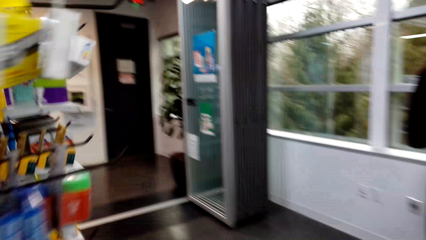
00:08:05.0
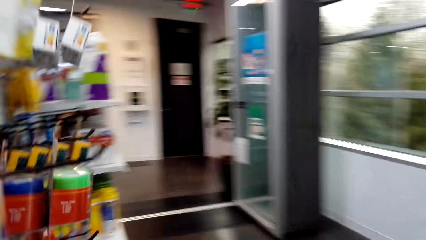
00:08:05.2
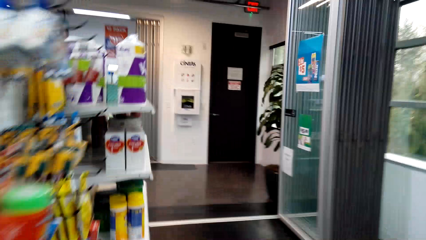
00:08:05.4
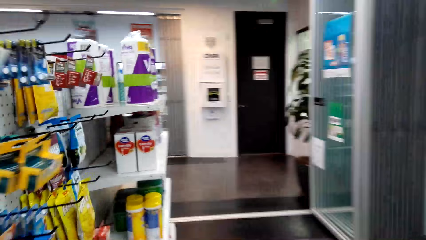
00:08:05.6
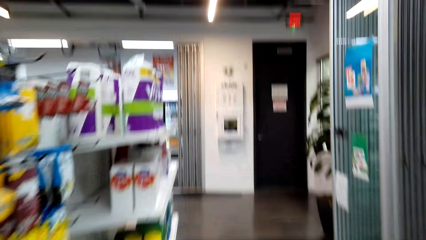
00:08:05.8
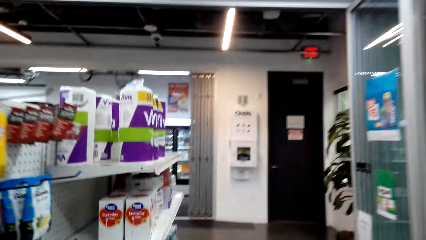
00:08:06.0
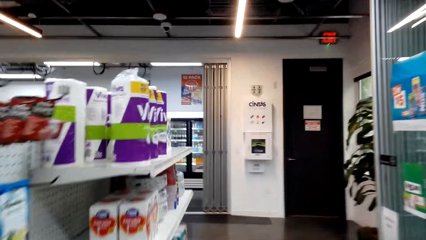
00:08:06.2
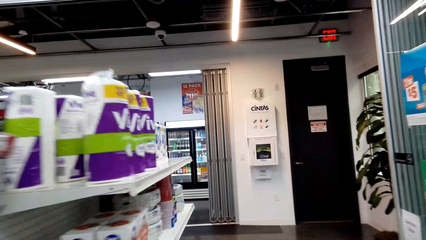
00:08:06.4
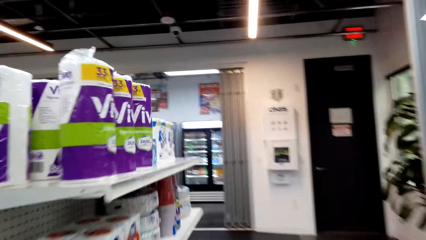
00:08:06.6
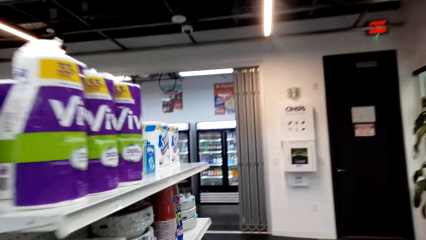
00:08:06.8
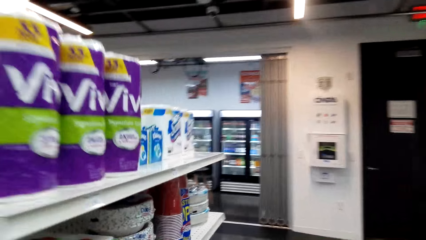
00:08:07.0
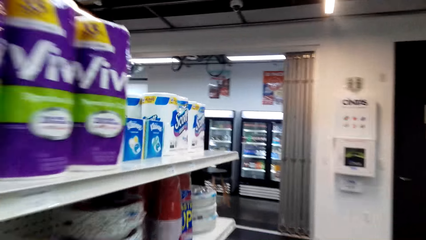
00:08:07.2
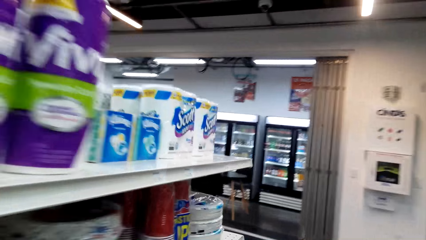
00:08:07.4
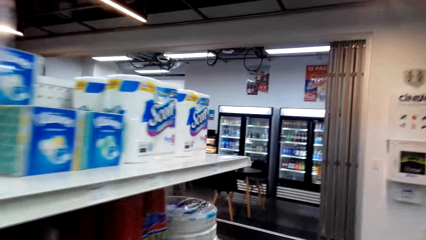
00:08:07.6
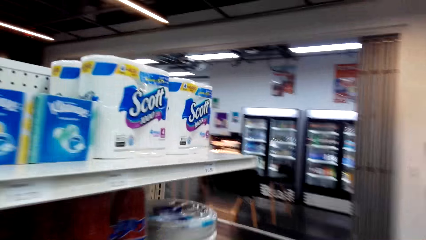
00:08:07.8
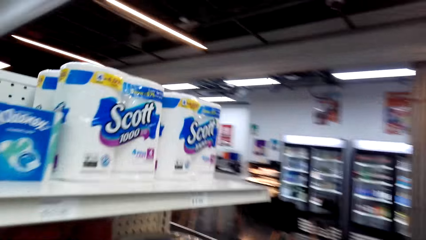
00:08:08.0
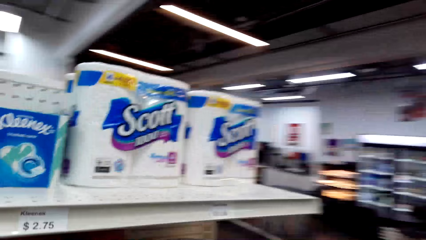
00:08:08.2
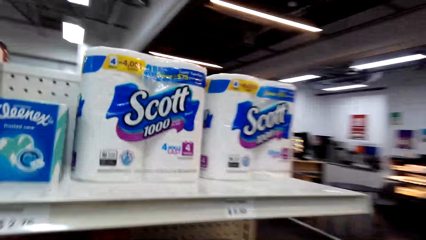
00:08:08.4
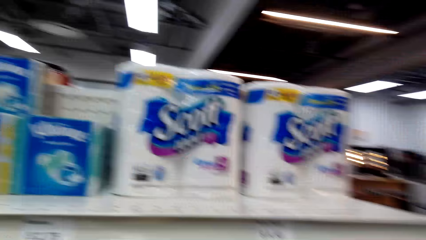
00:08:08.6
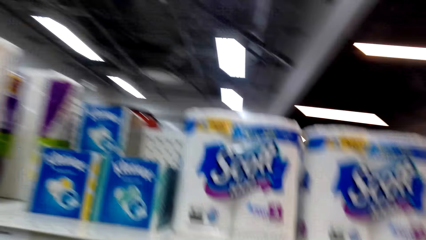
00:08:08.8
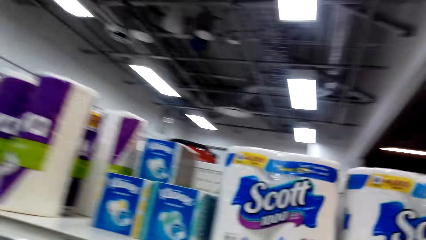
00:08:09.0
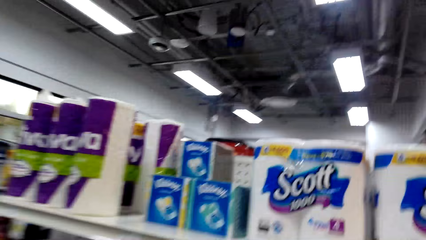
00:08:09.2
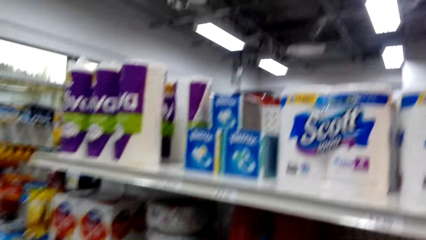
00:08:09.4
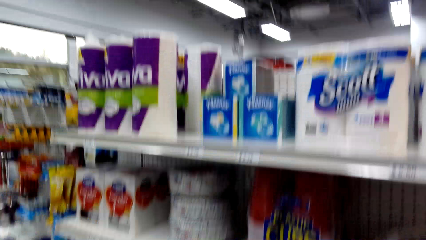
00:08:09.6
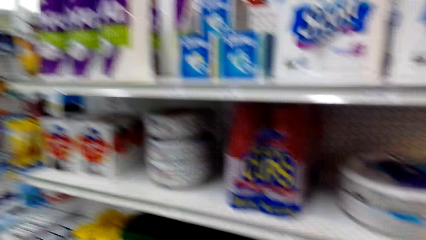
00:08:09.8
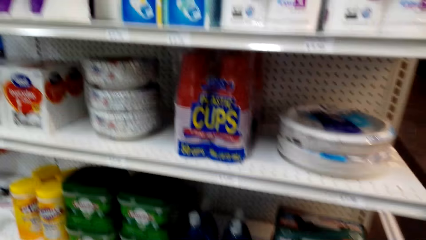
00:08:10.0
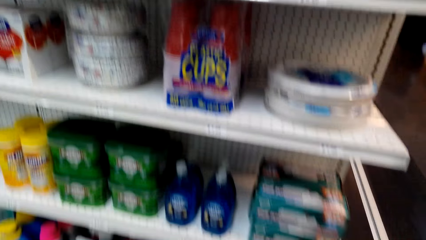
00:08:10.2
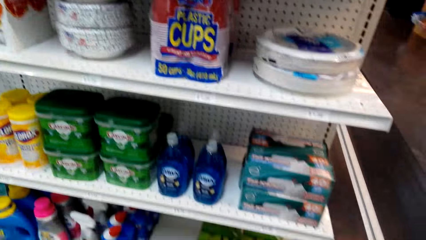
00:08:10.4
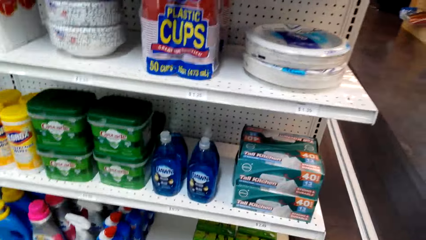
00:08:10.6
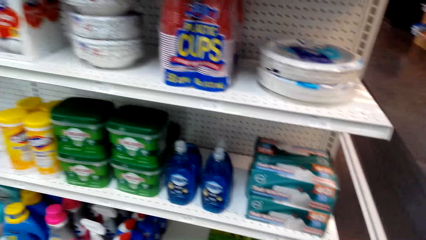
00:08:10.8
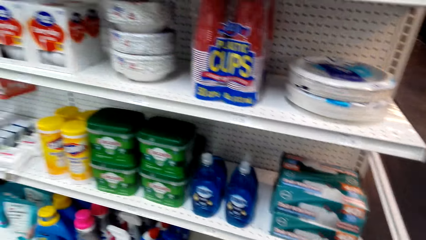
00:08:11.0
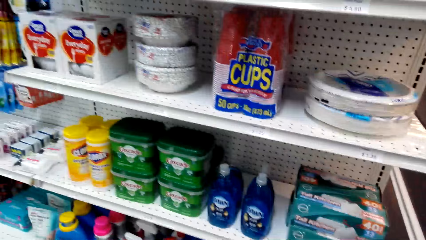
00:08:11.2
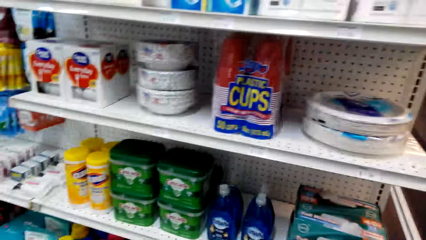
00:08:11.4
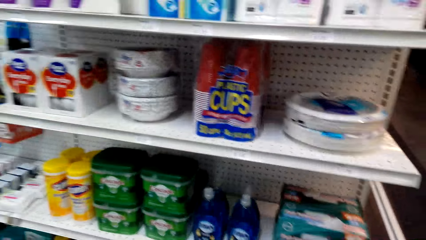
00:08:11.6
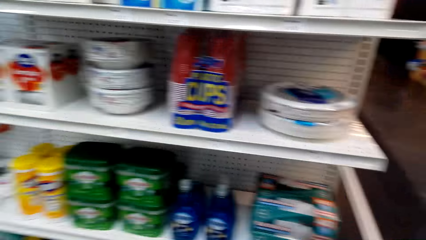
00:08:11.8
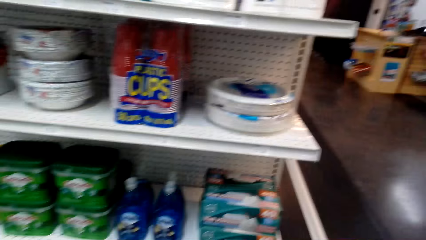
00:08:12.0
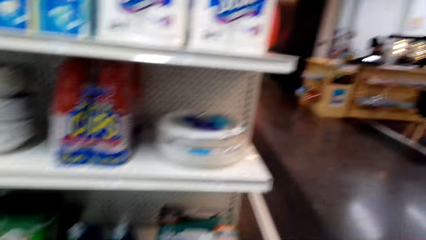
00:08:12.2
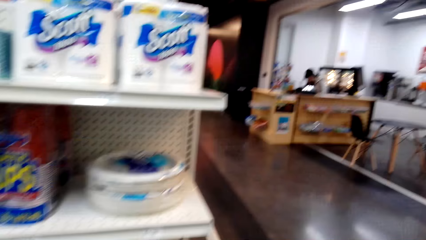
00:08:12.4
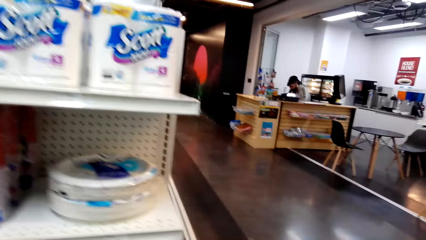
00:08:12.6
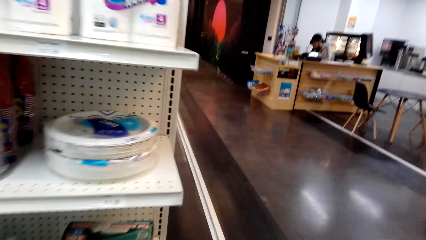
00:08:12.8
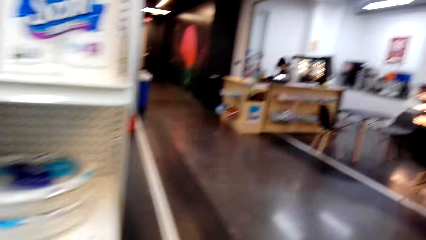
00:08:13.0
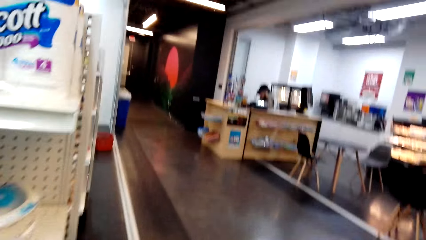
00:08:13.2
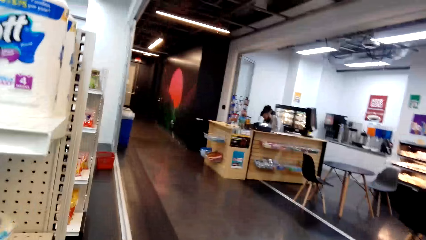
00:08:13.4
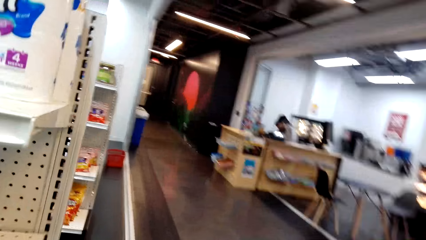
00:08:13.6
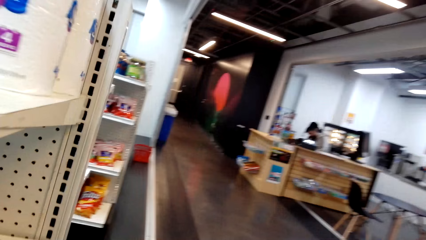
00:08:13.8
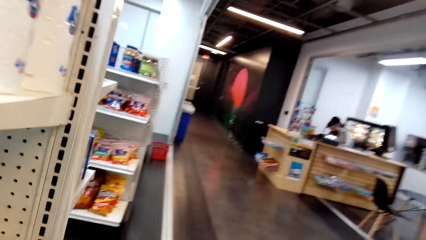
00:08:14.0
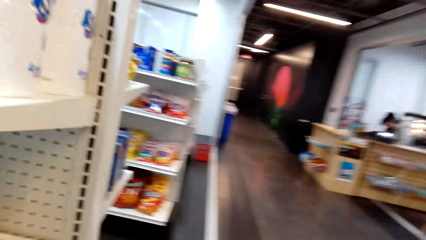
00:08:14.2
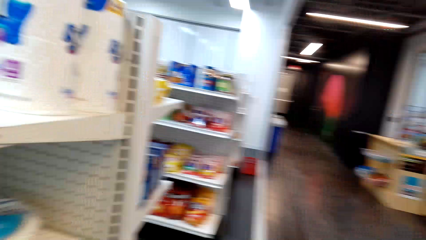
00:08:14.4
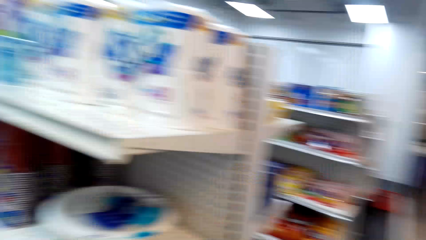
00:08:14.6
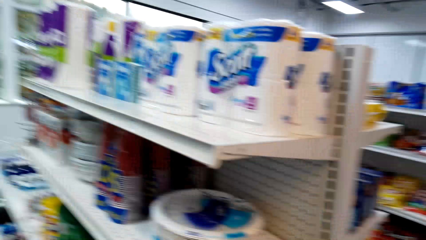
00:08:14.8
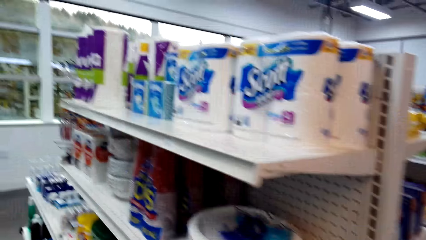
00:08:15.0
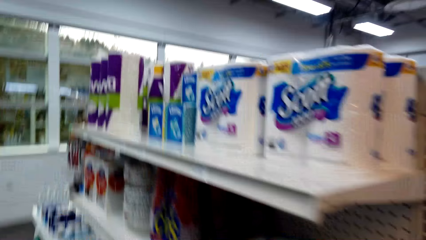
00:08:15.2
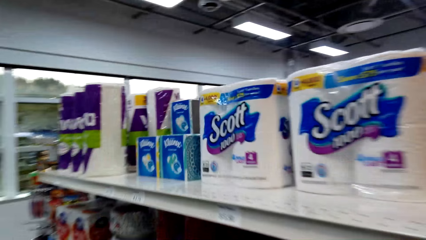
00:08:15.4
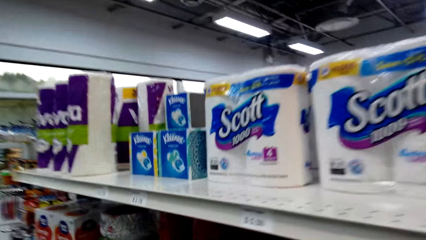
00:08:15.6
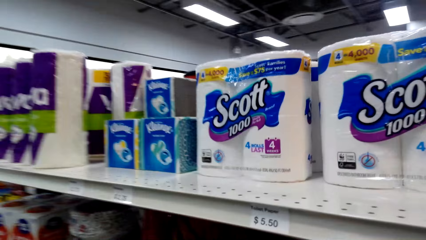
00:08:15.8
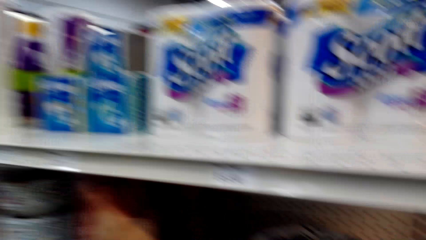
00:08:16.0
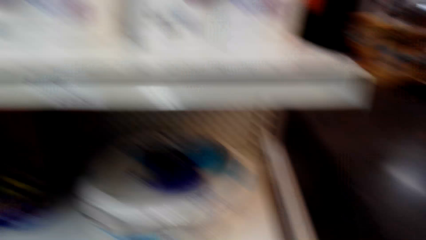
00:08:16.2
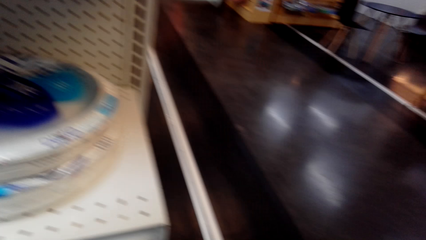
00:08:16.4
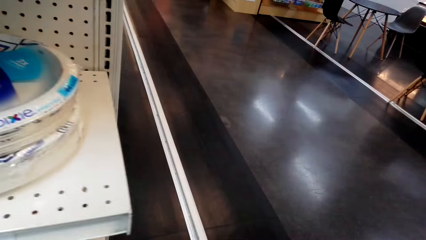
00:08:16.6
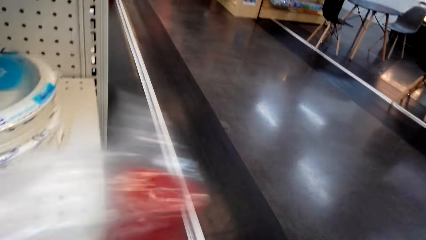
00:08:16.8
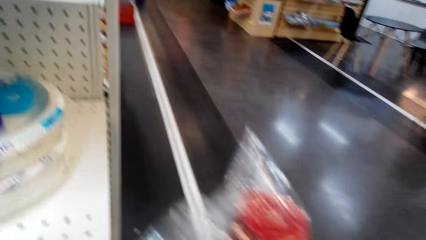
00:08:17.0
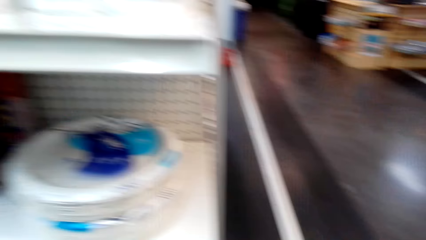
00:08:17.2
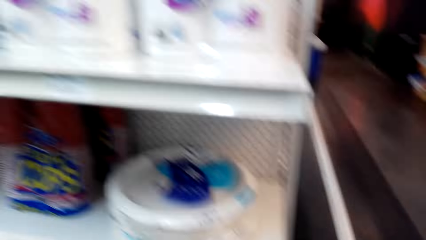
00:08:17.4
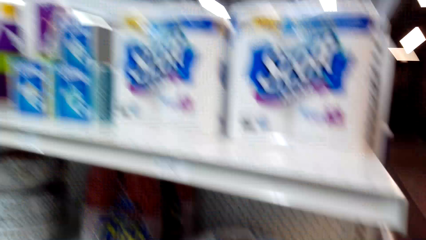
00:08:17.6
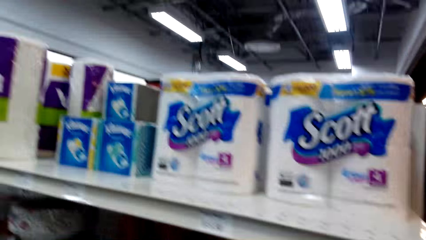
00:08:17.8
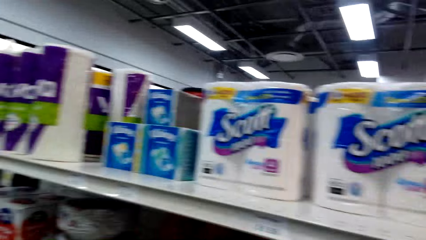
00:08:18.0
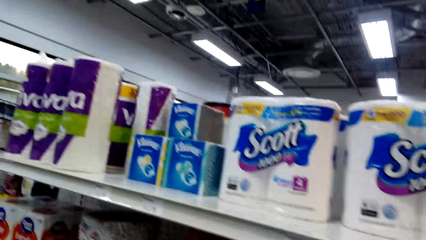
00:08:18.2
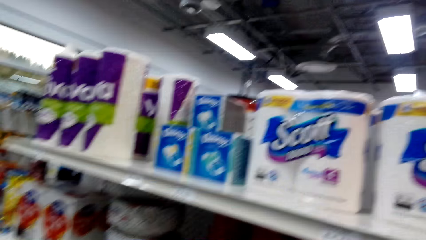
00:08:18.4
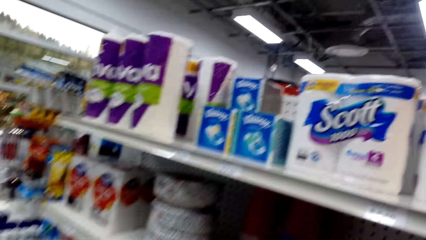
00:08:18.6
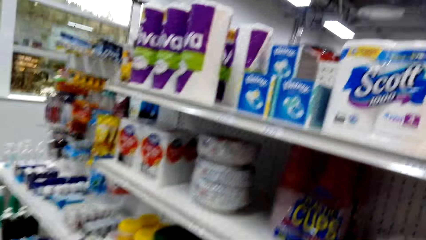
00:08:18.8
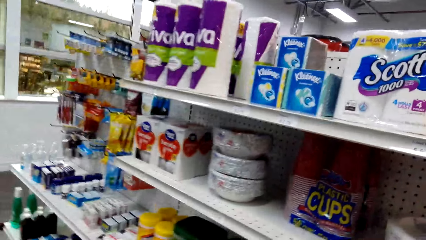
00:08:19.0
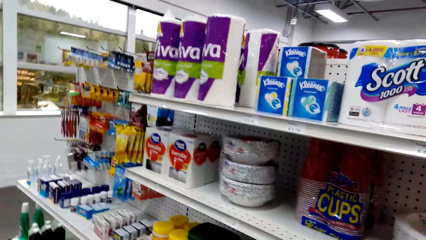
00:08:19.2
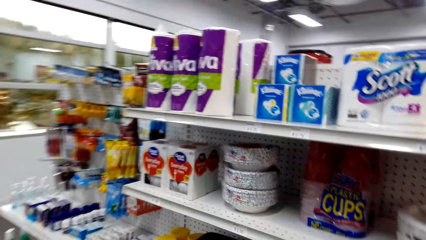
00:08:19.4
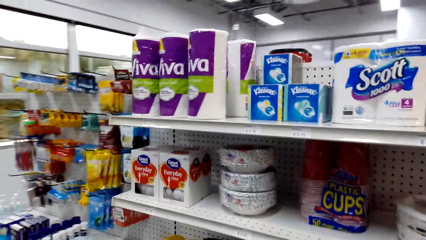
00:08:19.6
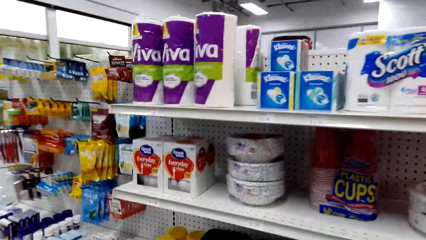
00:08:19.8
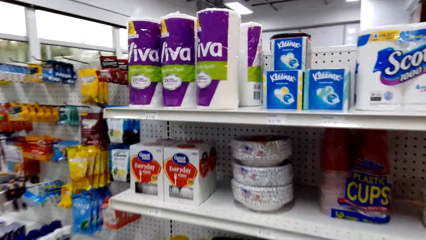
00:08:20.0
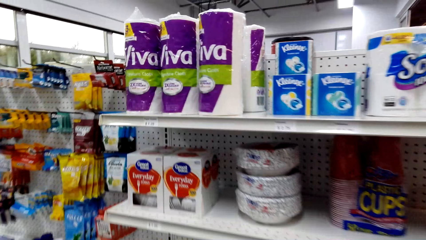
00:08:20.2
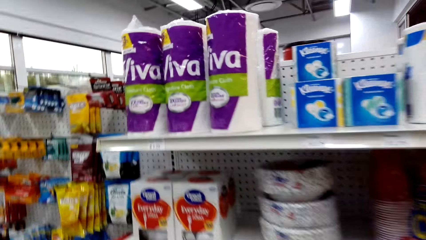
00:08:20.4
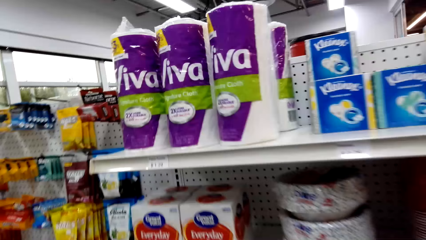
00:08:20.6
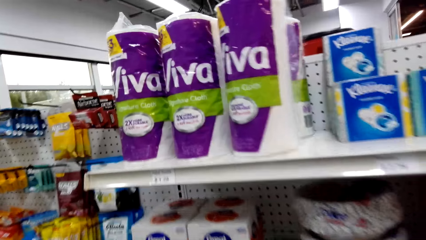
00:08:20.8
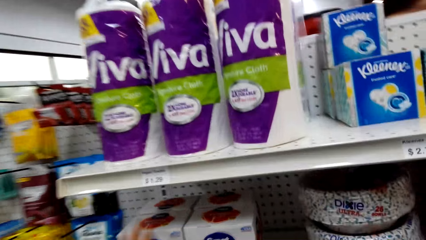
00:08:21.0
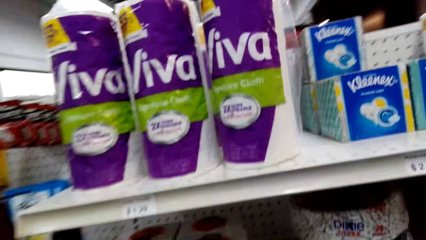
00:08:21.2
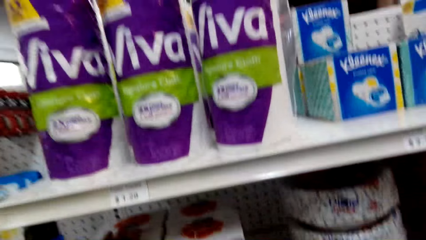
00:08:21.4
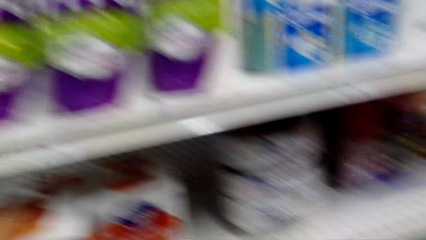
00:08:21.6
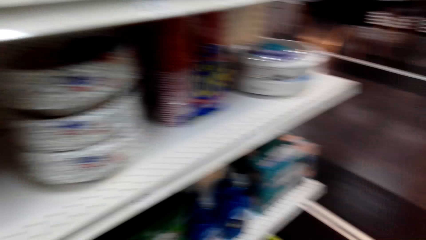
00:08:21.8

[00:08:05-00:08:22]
The camera wearer walks around the supermarket. They converse with a woman. They walk around the supermarket. They pick up the sachet.
